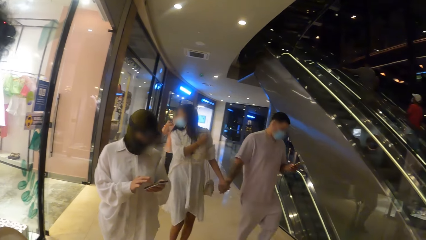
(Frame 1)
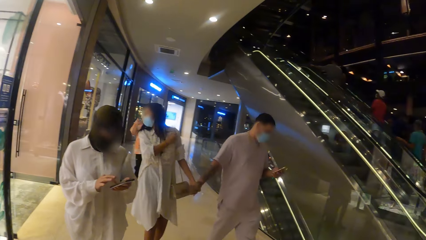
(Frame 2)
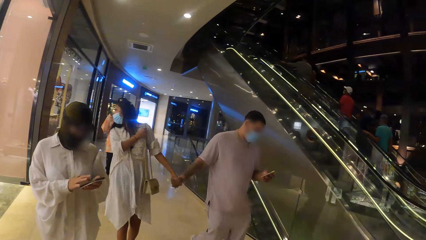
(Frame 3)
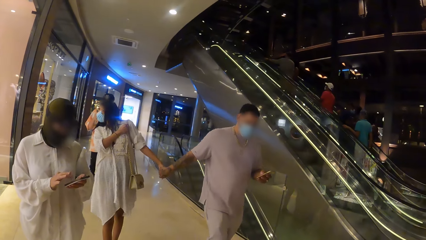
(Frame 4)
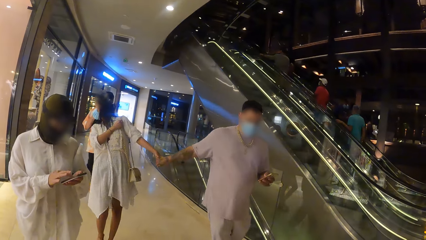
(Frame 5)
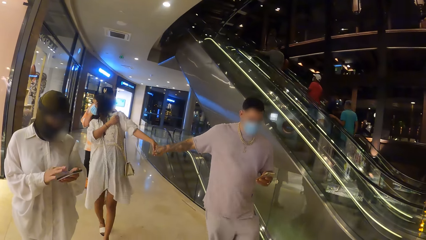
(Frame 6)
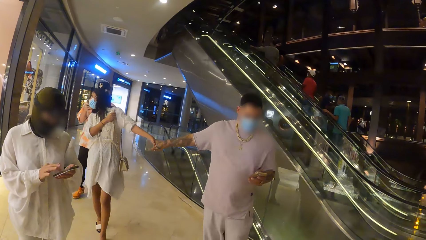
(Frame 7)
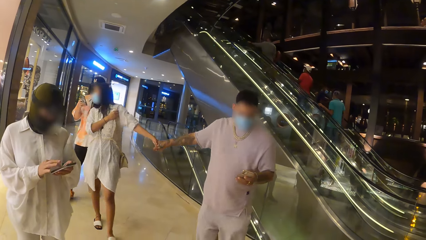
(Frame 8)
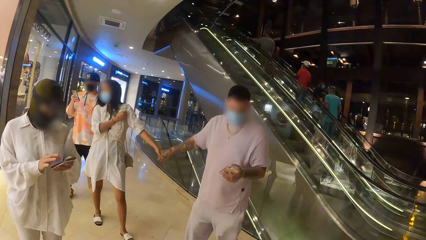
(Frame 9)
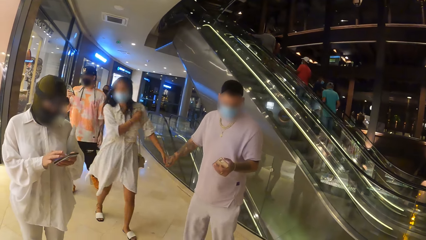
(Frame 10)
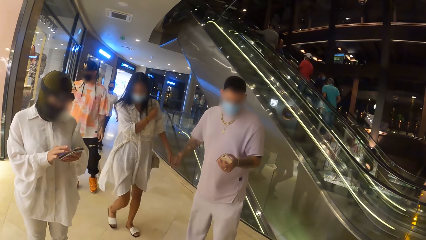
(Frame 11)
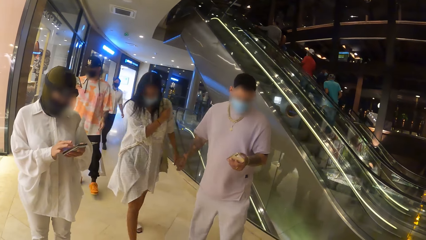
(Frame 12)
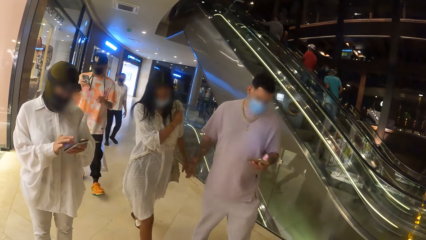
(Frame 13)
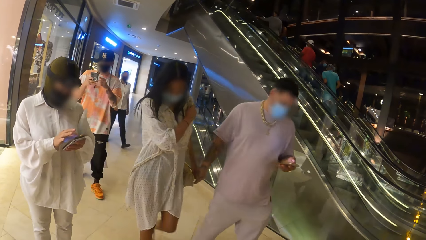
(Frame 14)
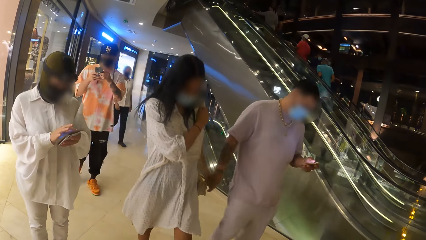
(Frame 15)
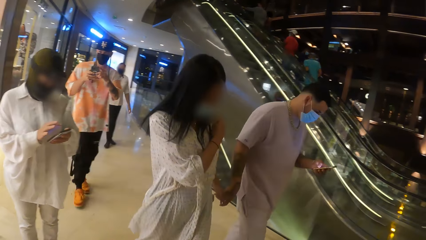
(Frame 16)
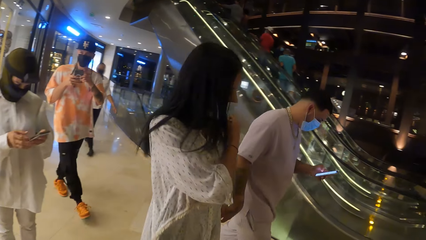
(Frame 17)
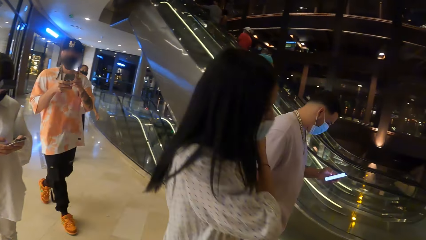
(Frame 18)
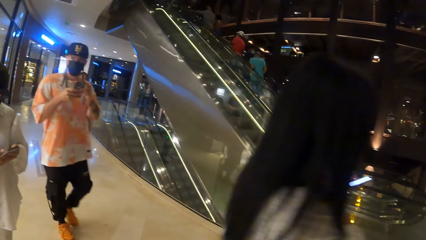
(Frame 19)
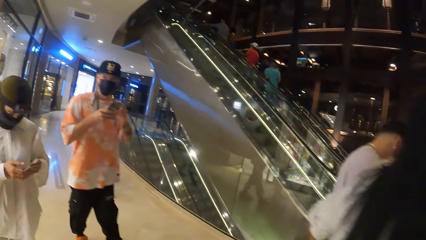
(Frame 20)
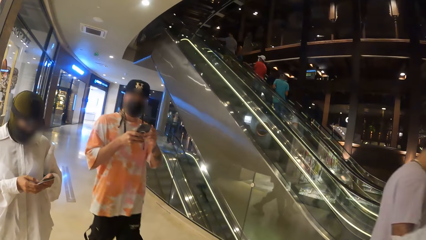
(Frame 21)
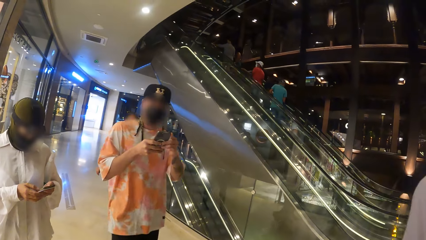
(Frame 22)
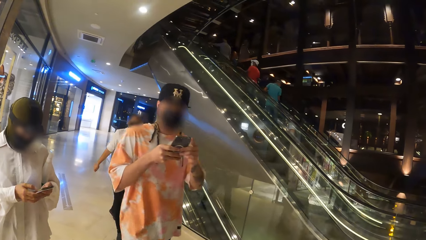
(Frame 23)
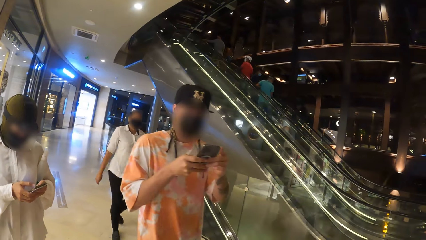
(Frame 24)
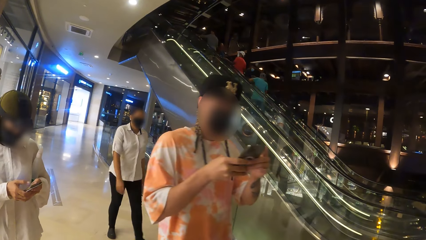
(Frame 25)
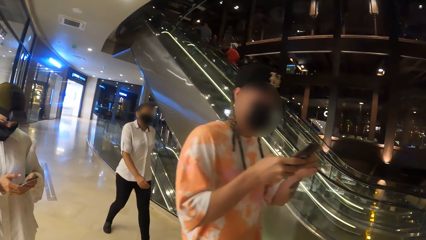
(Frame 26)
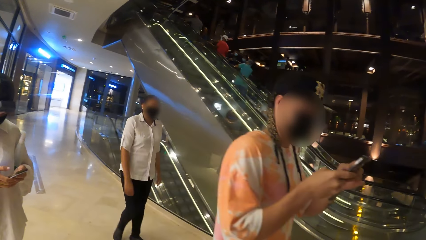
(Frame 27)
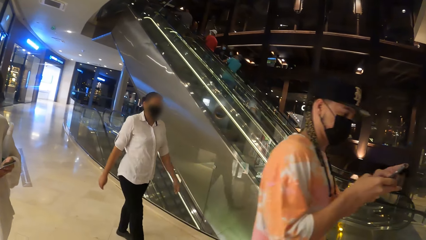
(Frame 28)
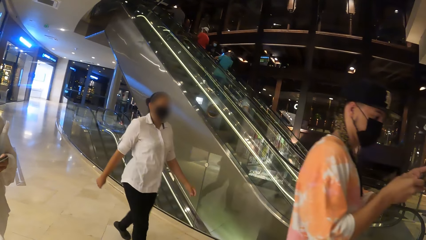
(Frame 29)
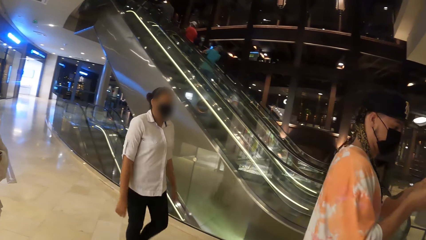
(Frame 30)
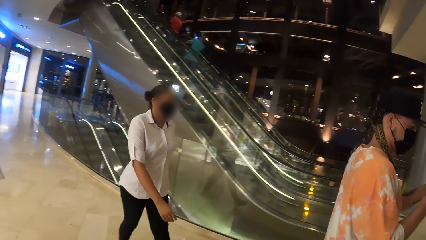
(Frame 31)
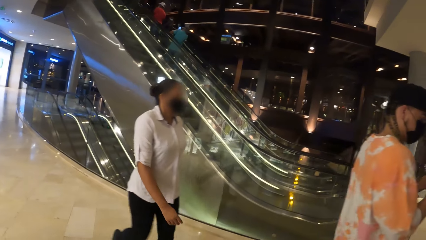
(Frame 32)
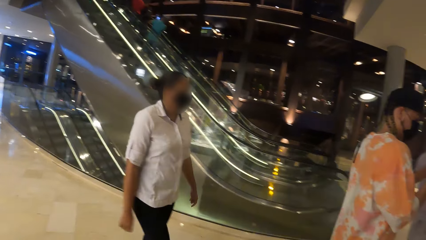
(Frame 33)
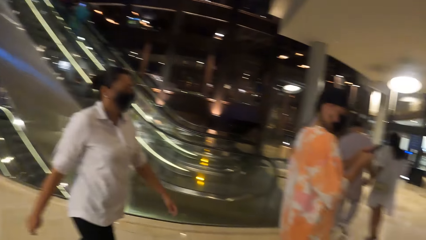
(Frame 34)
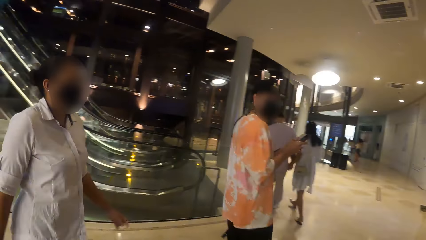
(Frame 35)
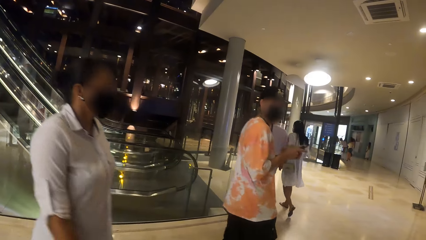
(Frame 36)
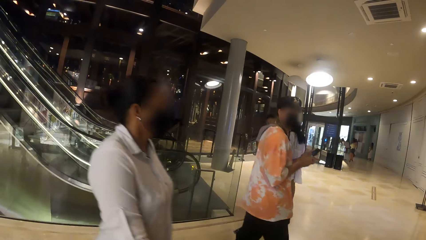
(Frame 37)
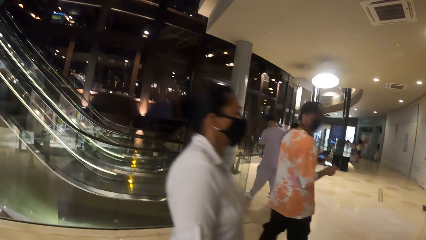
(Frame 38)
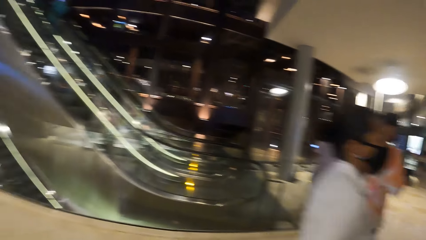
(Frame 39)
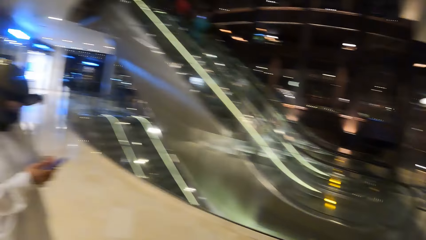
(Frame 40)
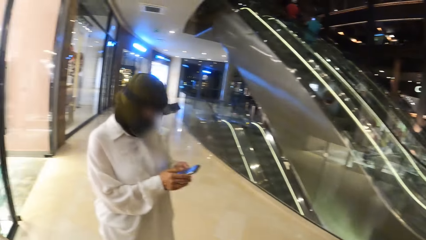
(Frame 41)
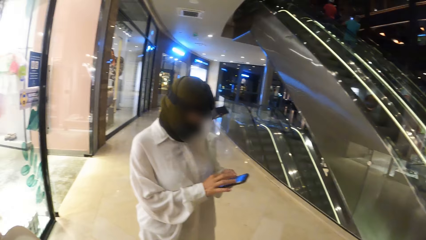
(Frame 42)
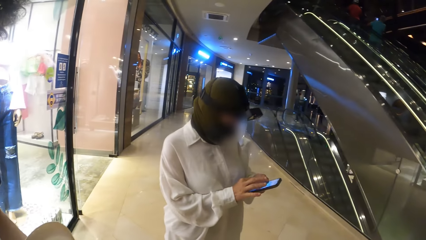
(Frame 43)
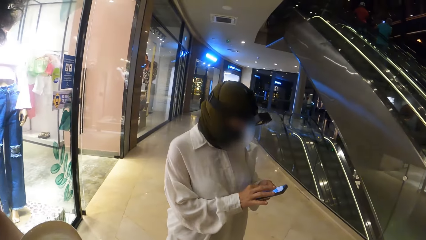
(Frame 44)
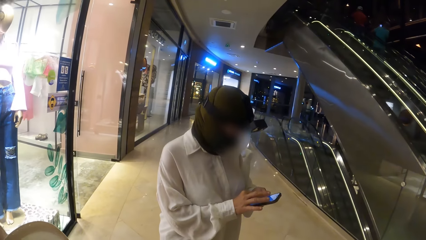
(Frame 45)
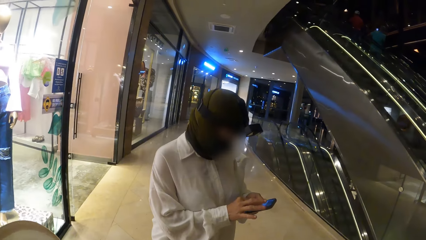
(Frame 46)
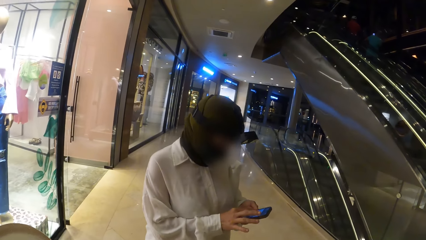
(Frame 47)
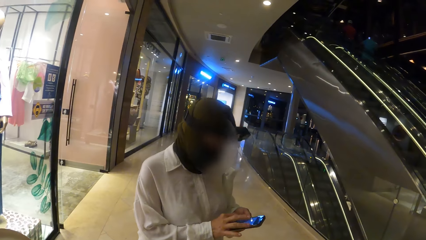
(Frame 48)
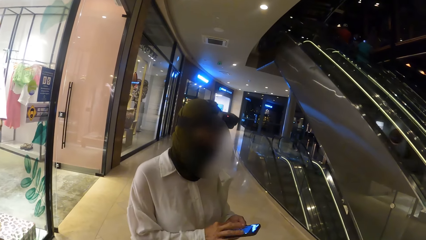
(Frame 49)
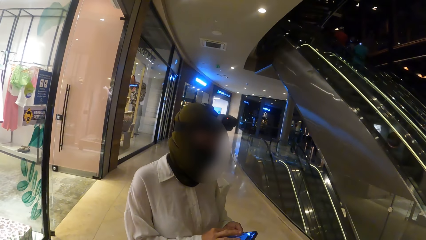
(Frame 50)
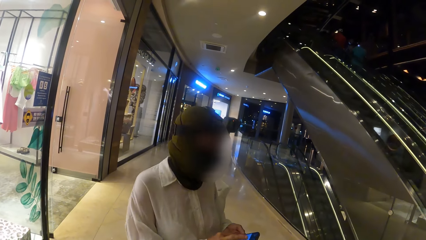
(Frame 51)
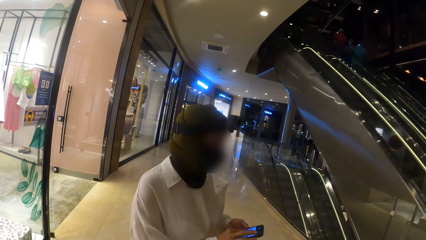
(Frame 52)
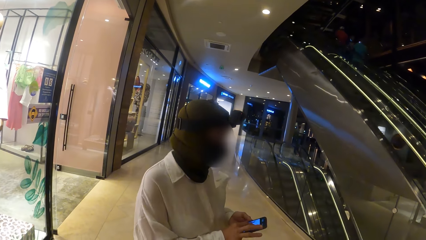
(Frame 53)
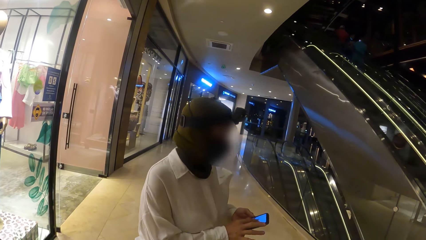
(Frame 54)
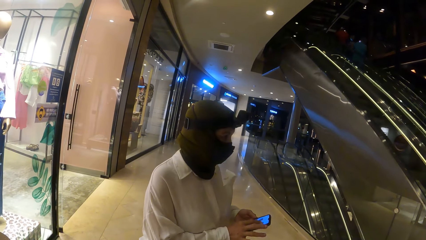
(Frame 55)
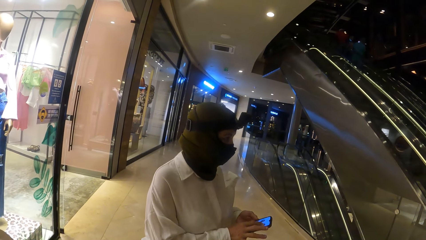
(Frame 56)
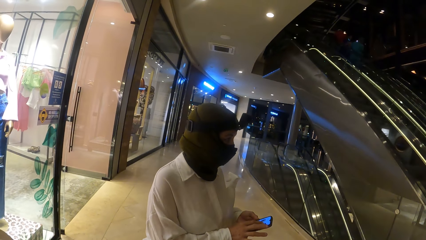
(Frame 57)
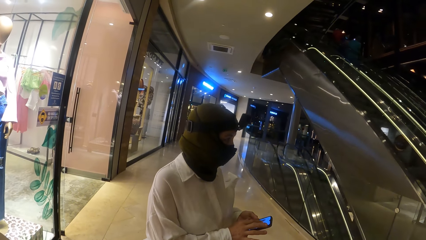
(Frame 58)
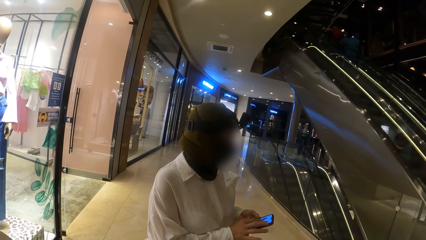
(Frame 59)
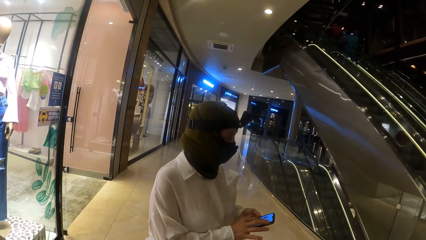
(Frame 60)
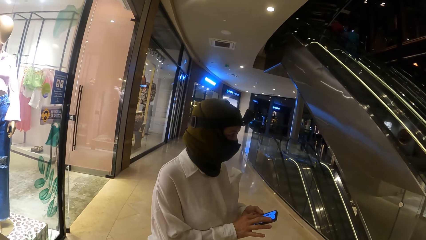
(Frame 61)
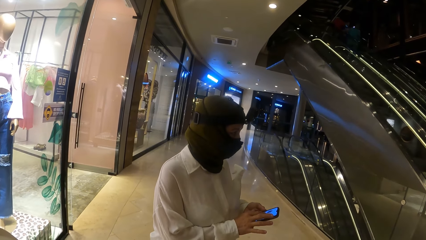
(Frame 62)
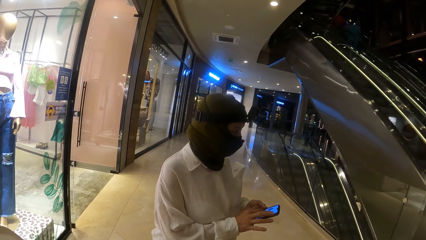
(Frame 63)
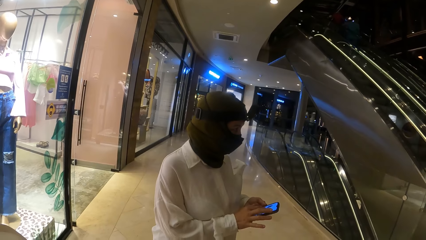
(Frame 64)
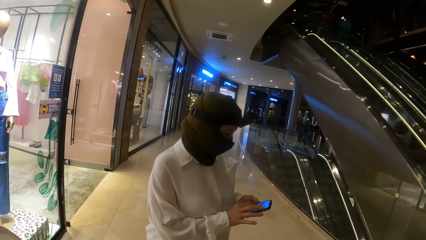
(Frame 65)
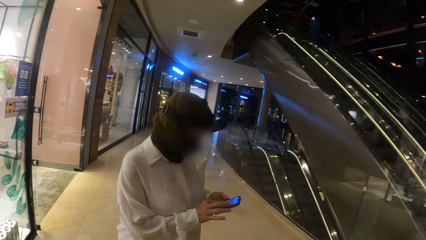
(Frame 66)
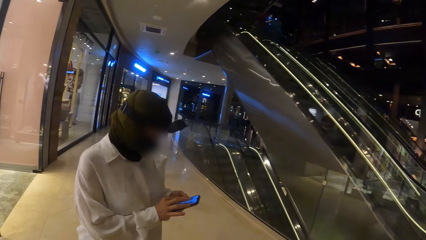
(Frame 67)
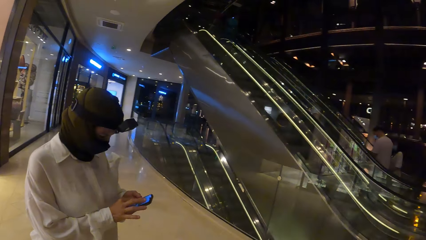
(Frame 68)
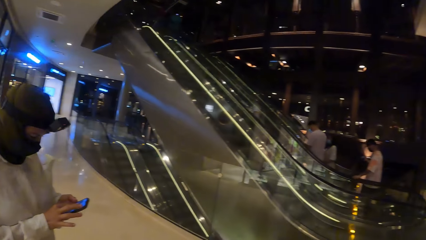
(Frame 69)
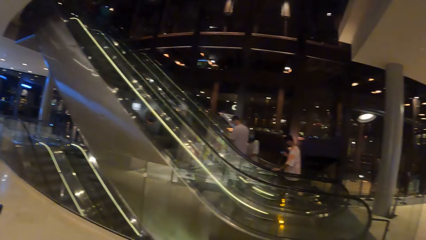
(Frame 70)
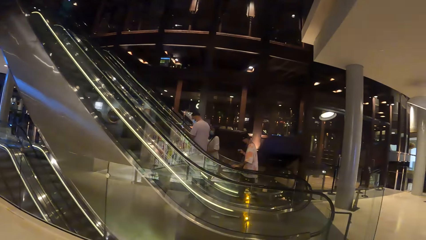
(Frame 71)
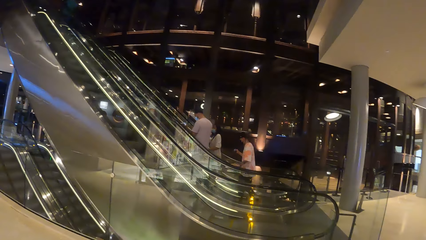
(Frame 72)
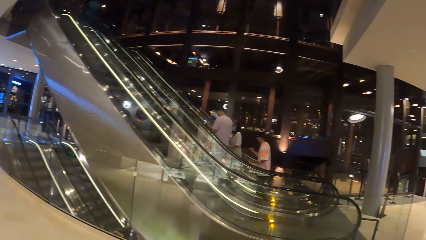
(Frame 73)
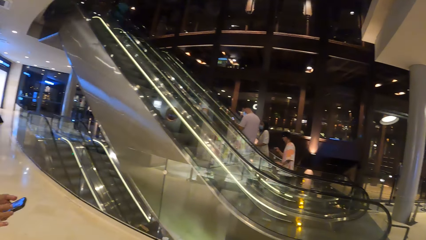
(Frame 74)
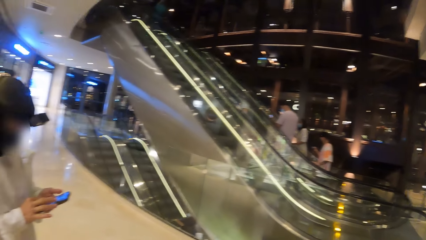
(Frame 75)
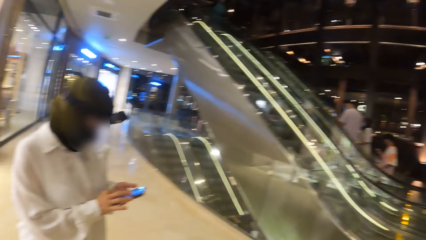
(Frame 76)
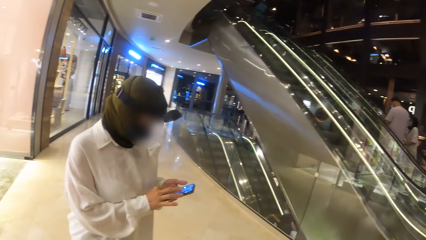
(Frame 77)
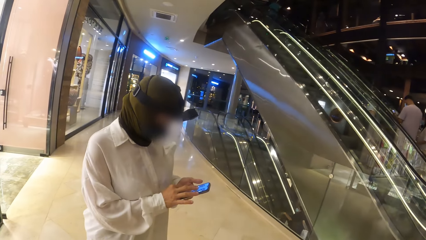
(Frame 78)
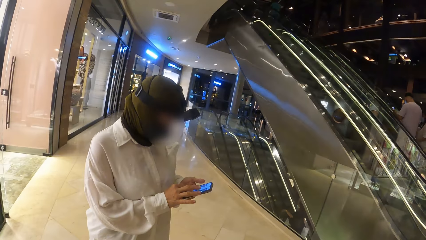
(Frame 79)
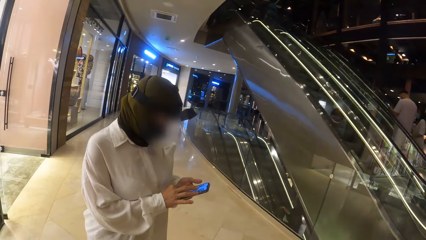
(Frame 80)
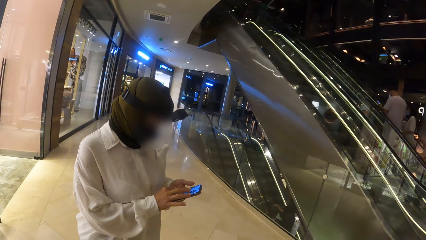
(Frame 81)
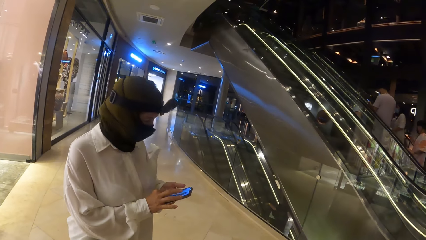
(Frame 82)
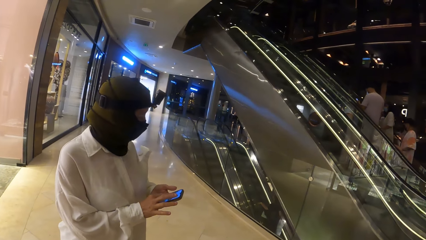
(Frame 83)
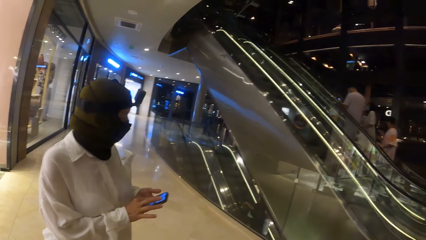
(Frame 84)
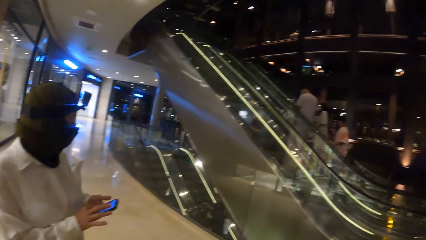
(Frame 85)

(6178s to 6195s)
A woman pulls away from a man. The camera wearer looks around. Another man operates a phone with his right hand. The other man operates the phone with his hands. Another woman operates the phone with her right hand. Another woman looks around. The camera wearer looks around.
